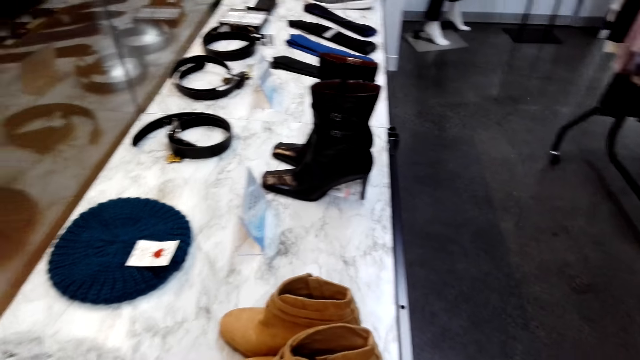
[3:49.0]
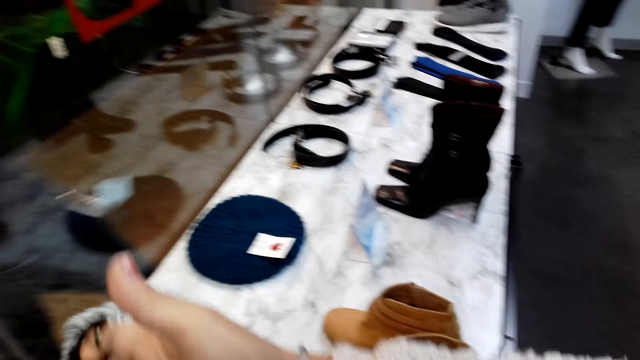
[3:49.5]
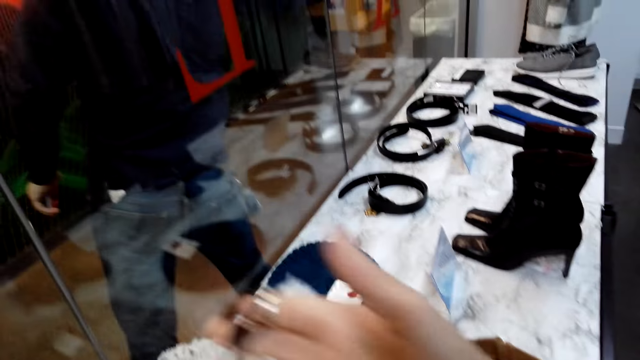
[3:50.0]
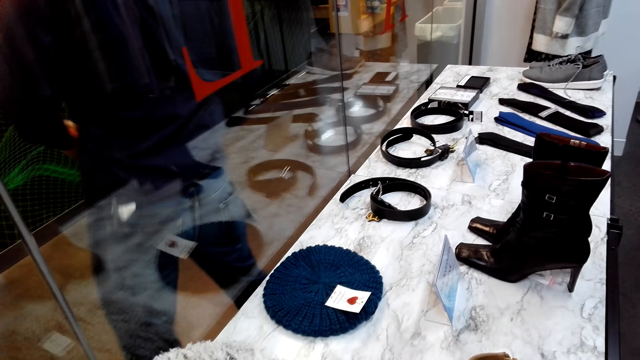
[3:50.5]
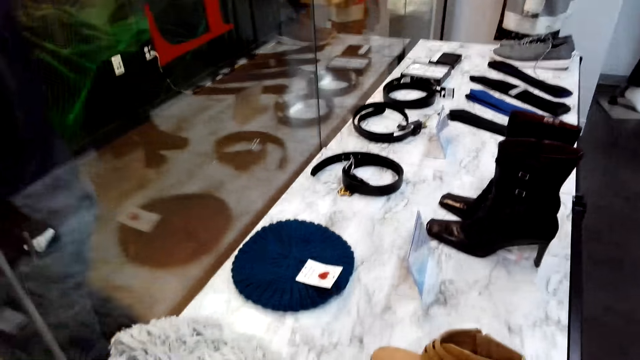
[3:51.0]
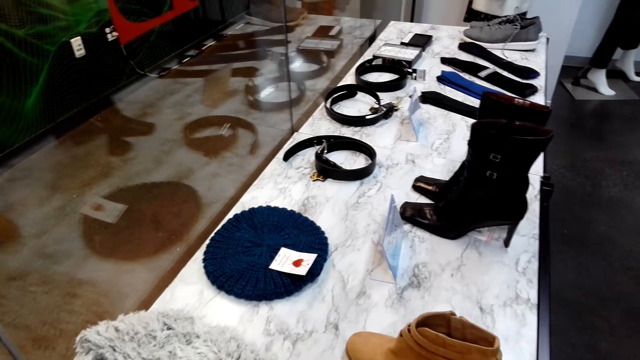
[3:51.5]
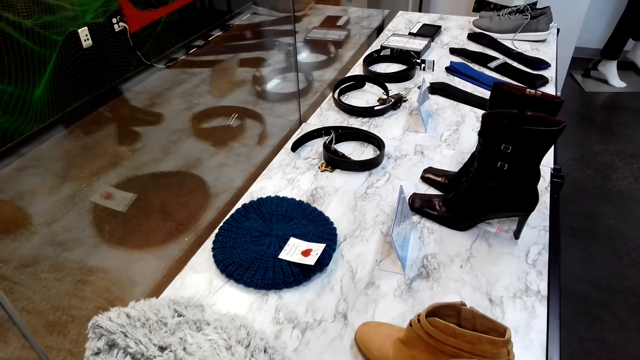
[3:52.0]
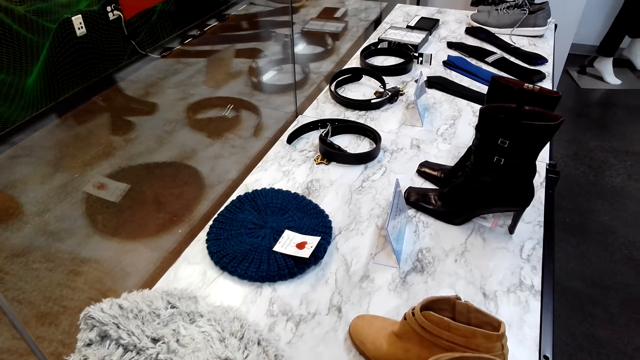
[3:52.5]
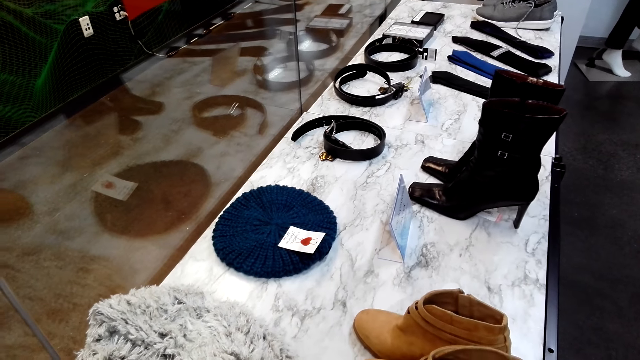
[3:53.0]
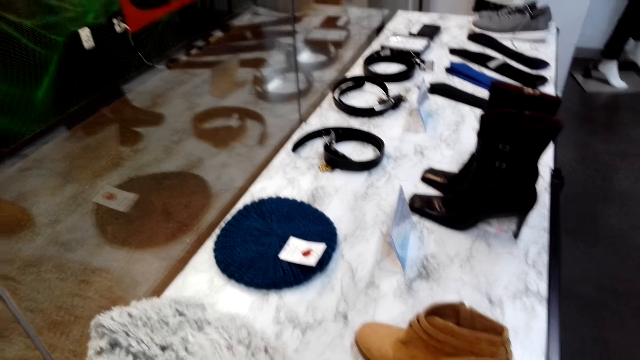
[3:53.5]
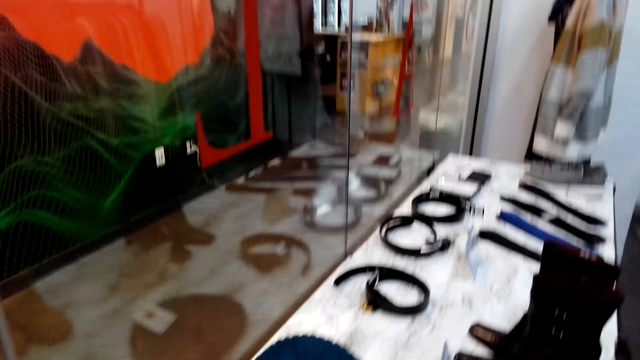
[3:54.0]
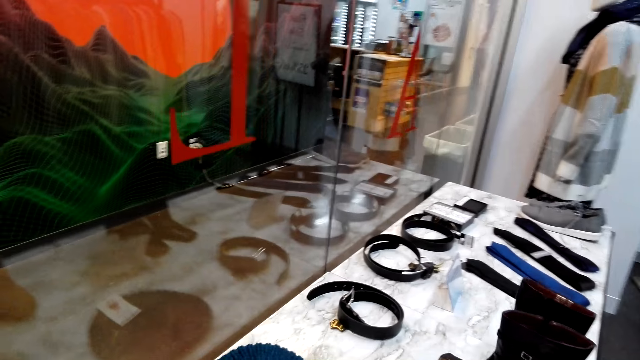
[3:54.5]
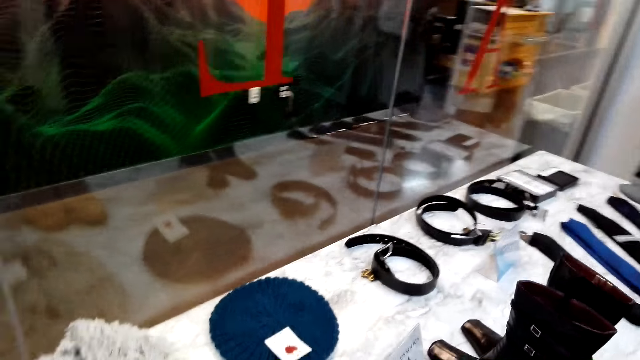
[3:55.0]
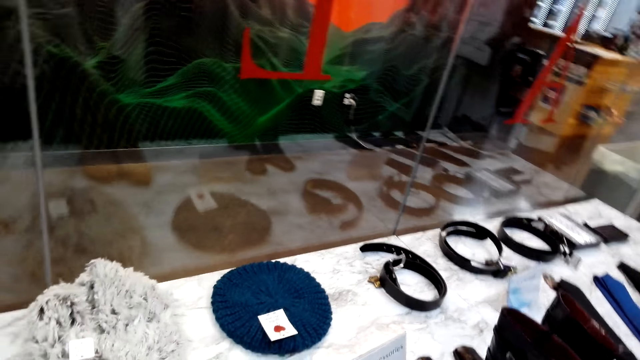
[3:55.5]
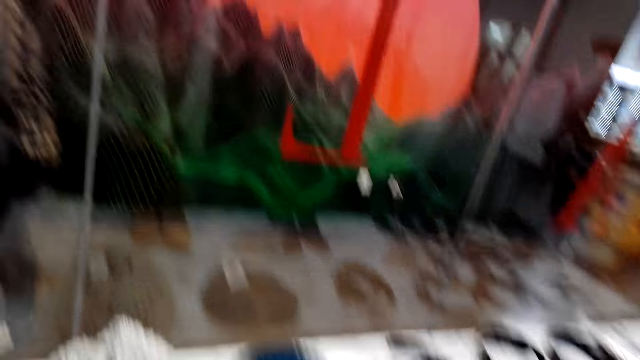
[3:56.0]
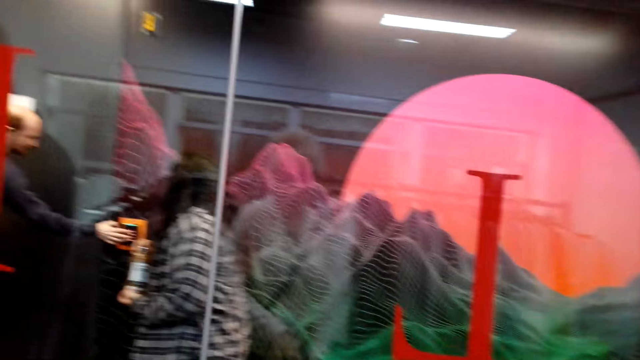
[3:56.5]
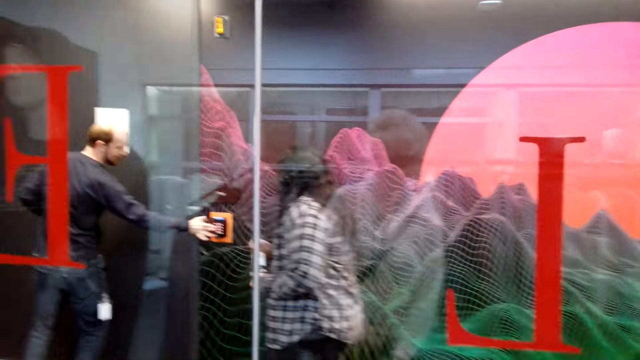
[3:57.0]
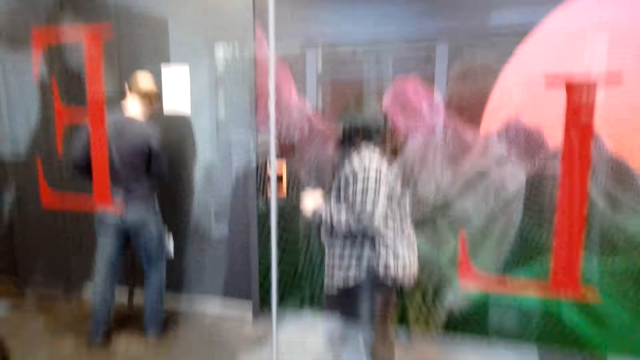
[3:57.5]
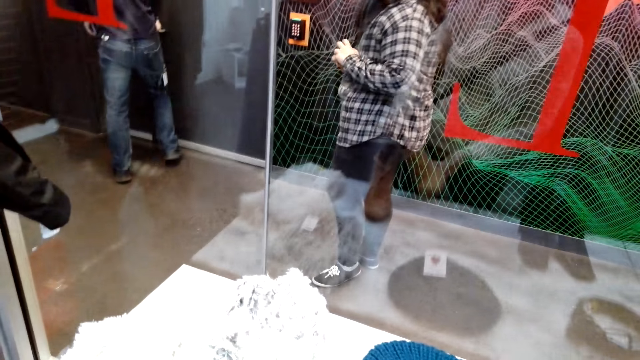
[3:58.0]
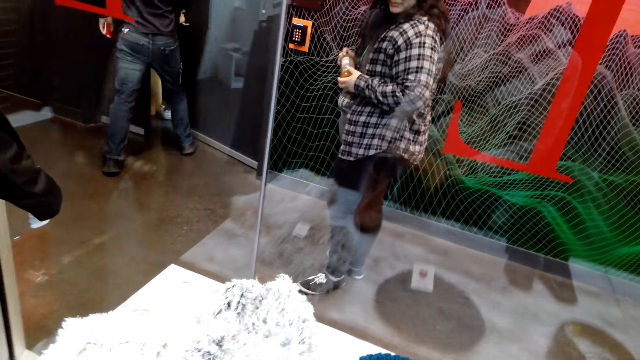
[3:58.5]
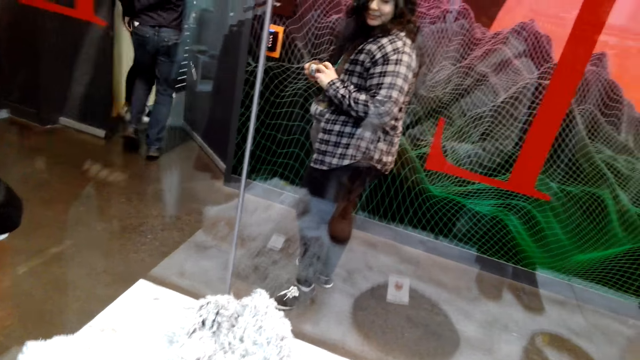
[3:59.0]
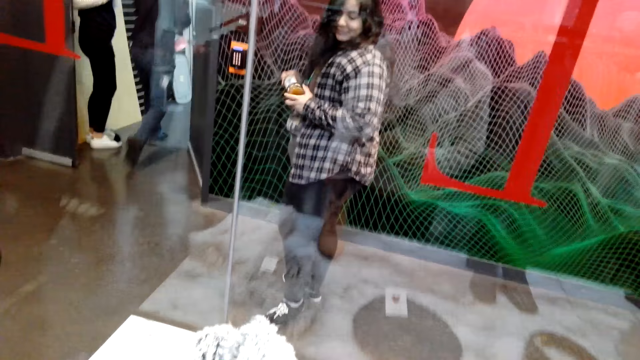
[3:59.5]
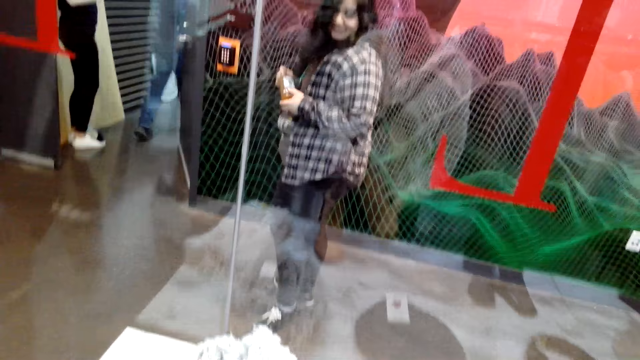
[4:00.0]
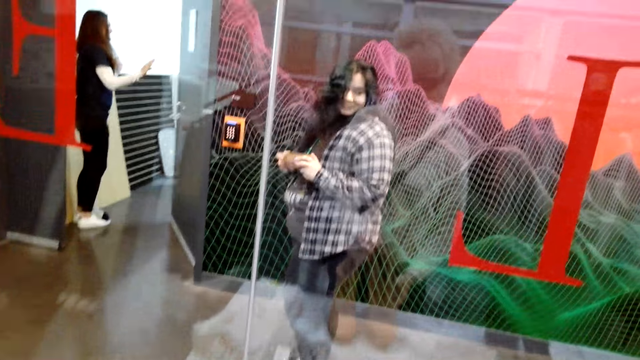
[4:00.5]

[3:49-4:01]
The camera wearer looks around. They look at the display.

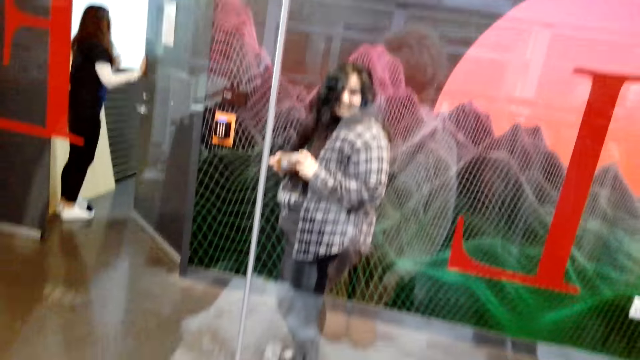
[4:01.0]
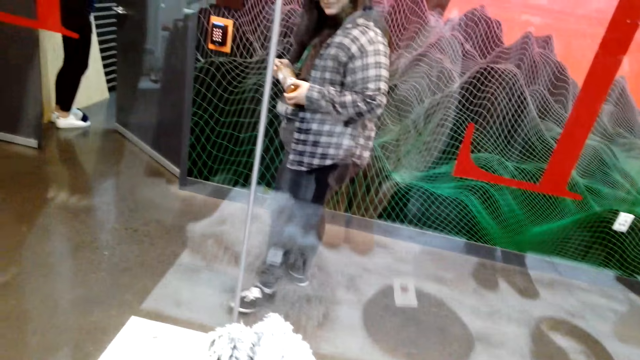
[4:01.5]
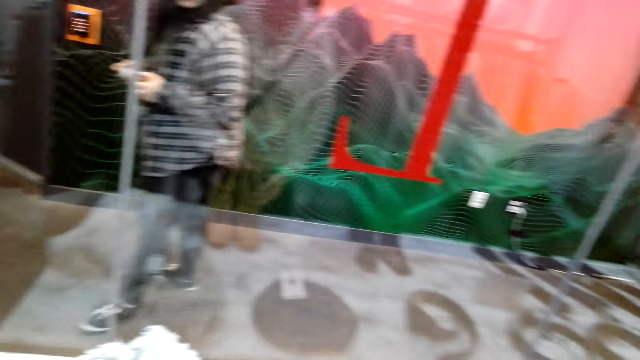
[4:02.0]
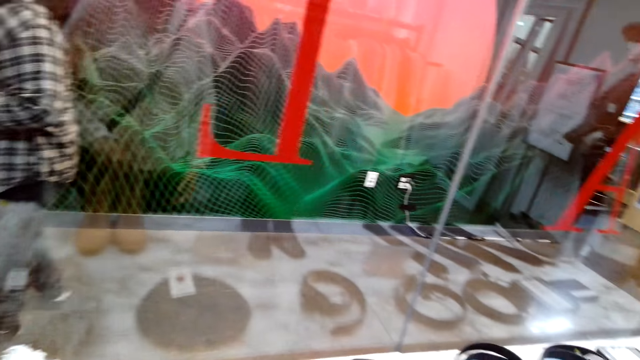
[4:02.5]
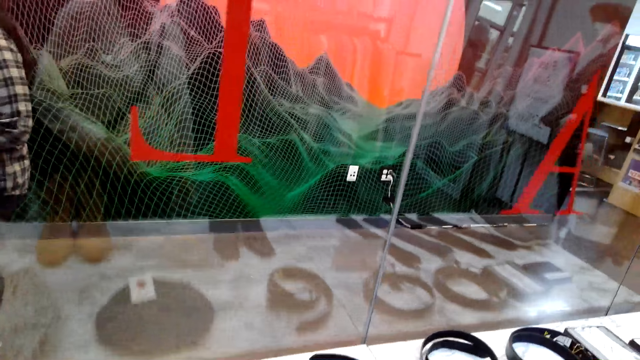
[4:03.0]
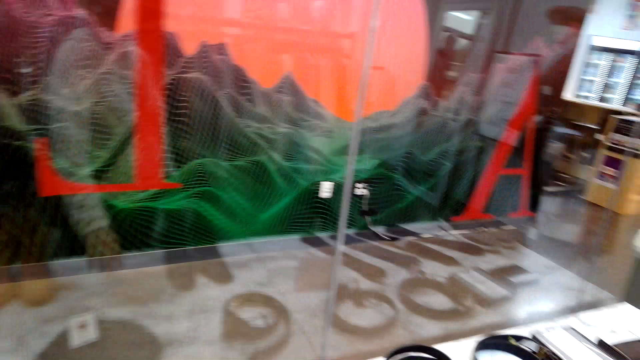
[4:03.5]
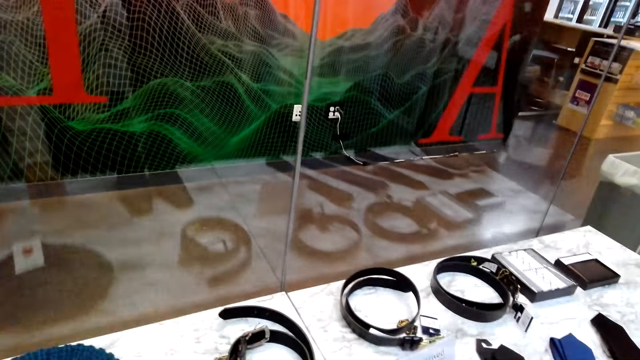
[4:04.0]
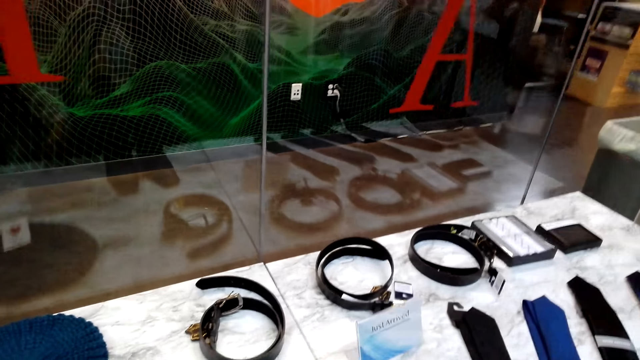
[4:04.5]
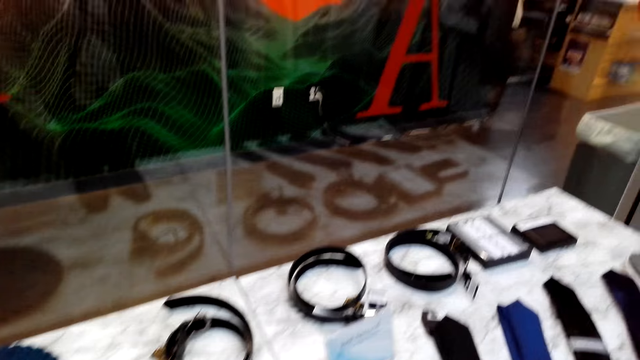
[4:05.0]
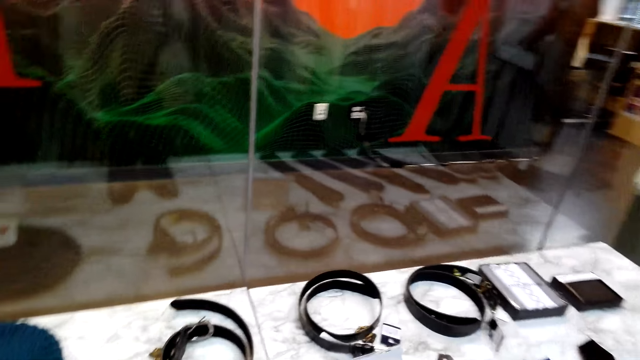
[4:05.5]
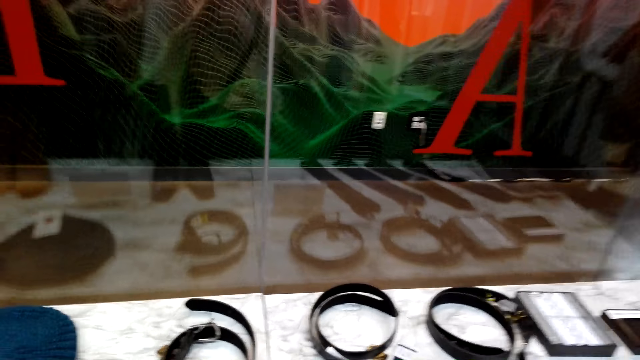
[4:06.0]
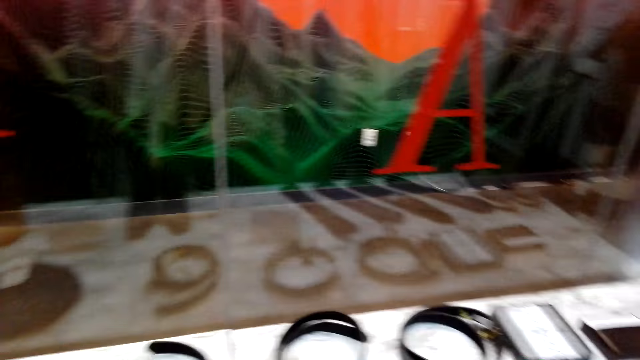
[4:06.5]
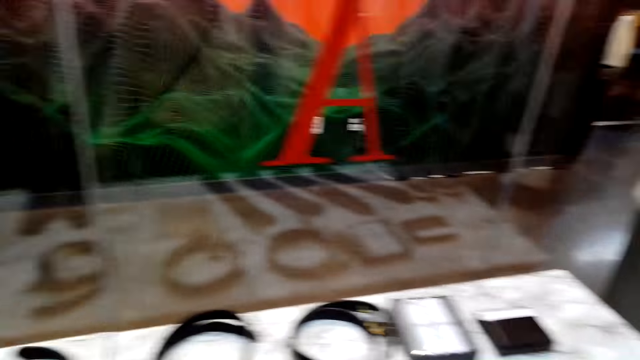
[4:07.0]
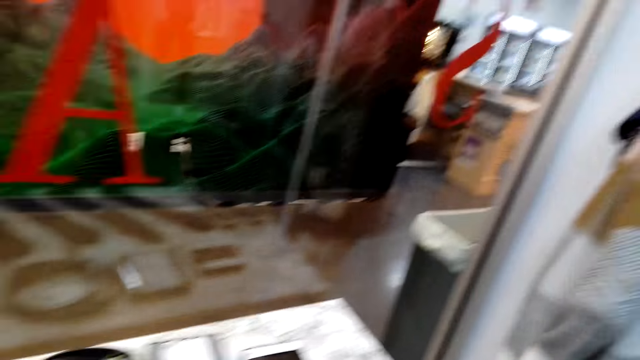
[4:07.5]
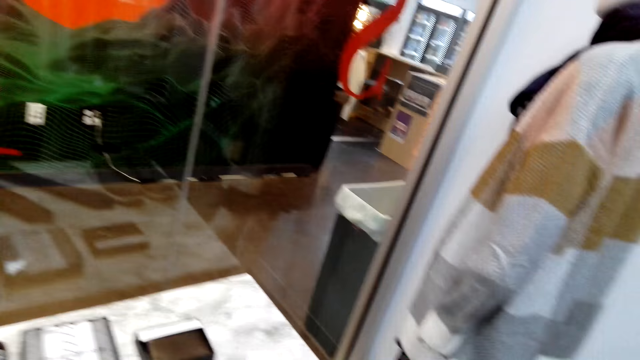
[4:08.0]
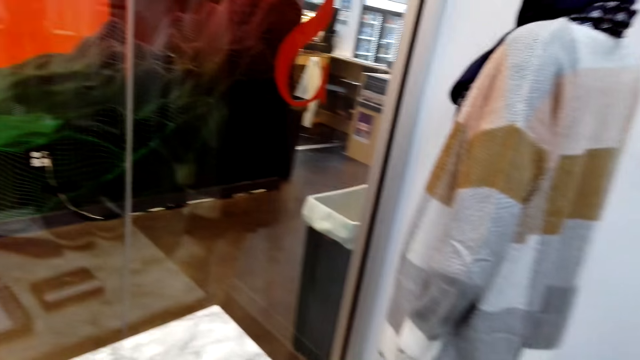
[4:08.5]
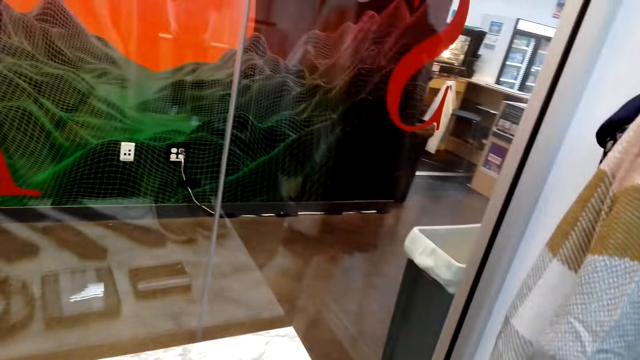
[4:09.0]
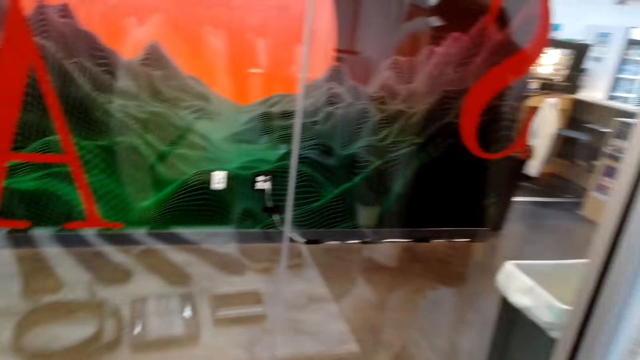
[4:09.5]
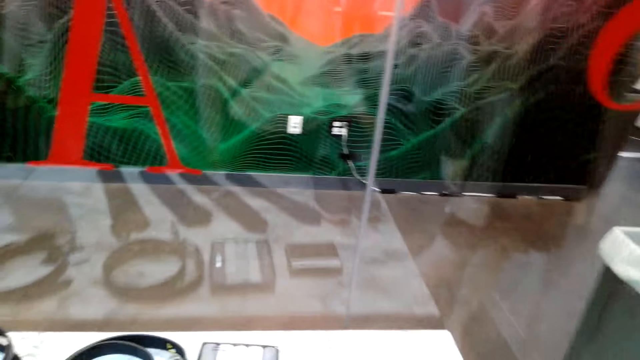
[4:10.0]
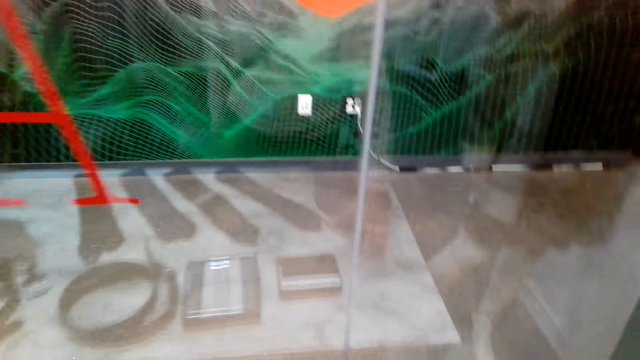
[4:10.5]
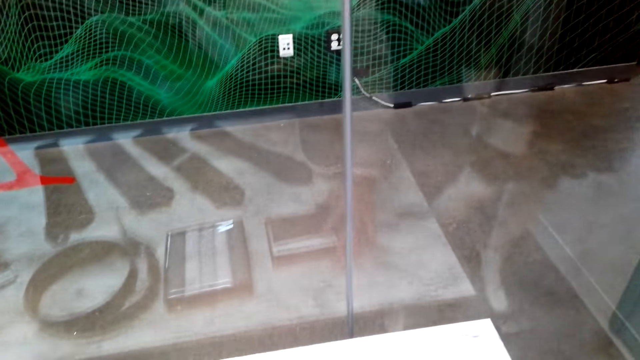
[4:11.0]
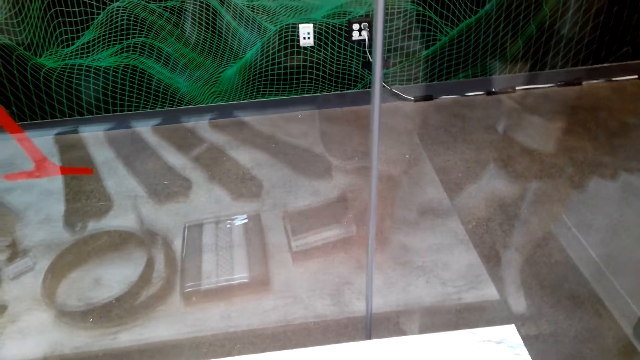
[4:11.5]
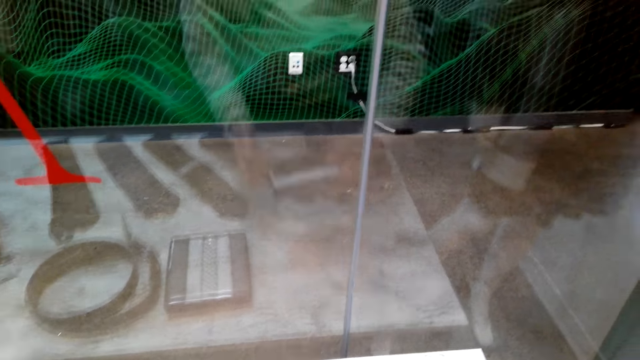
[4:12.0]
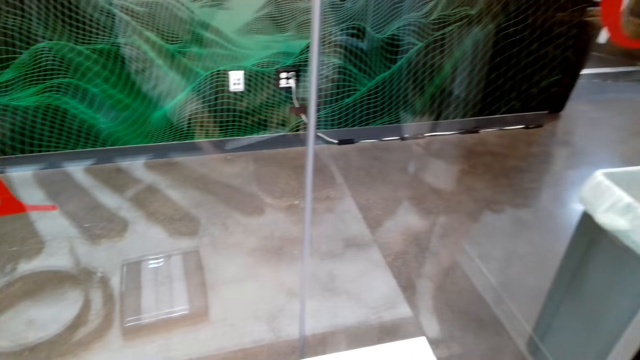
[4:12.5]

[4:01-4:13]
The camera wearer walks in the clothing shop. They pick up something.
